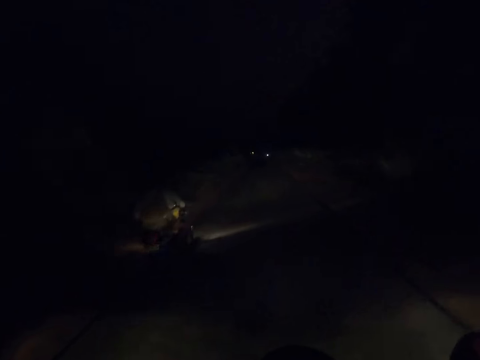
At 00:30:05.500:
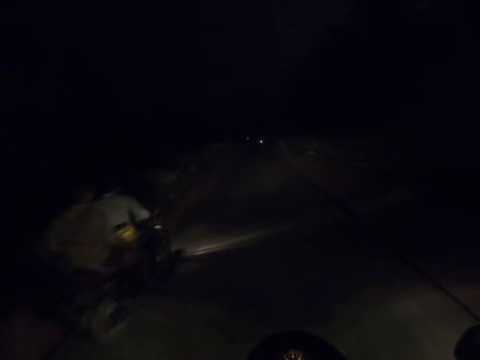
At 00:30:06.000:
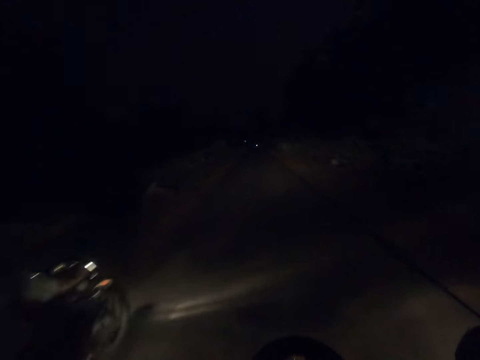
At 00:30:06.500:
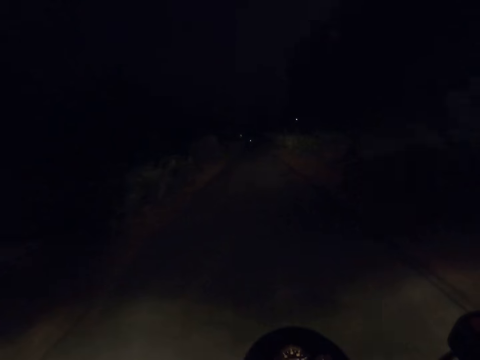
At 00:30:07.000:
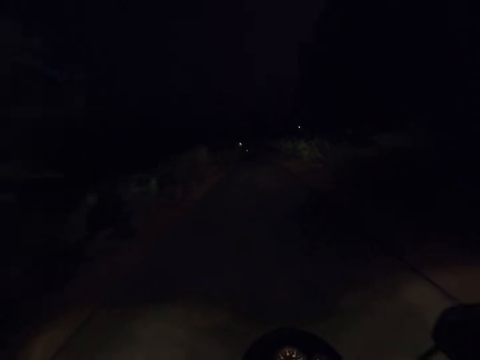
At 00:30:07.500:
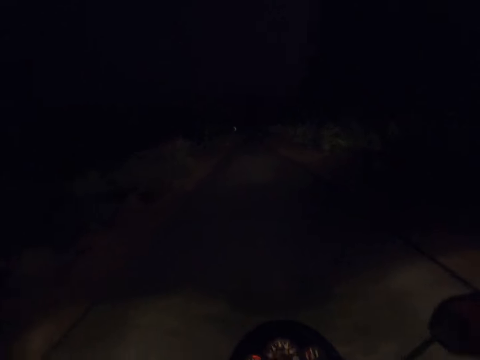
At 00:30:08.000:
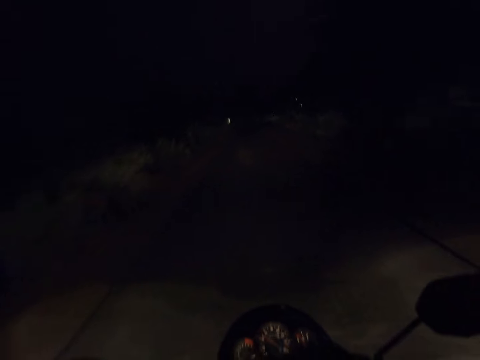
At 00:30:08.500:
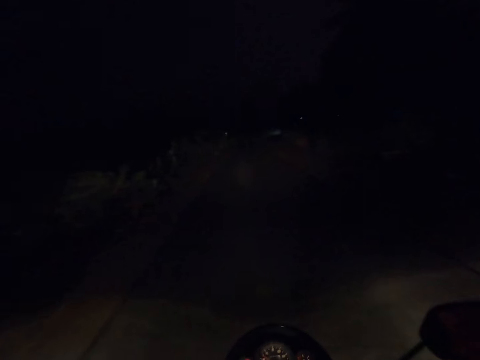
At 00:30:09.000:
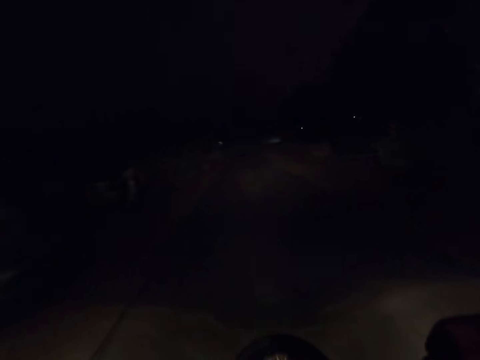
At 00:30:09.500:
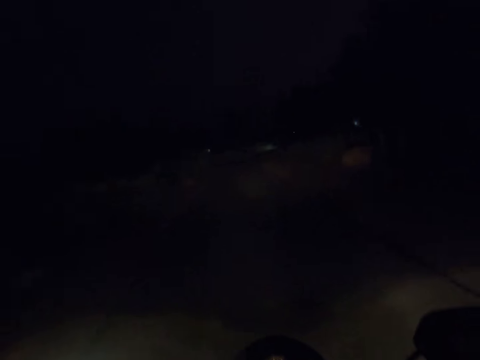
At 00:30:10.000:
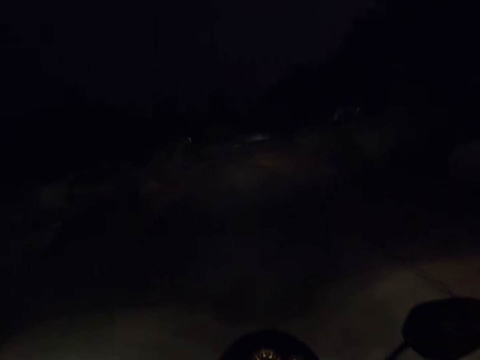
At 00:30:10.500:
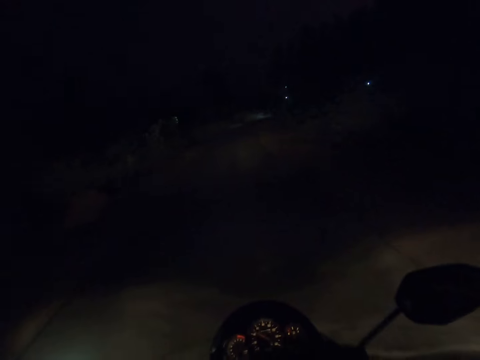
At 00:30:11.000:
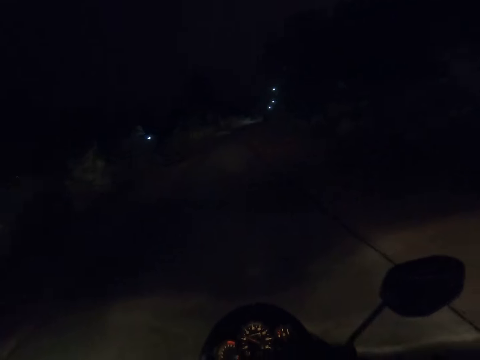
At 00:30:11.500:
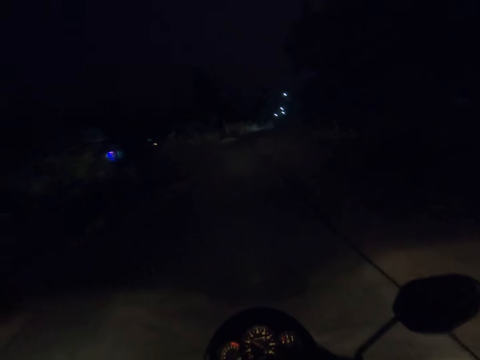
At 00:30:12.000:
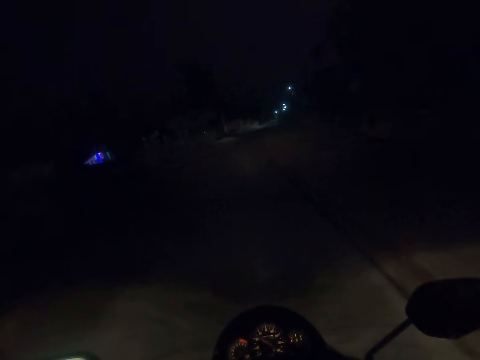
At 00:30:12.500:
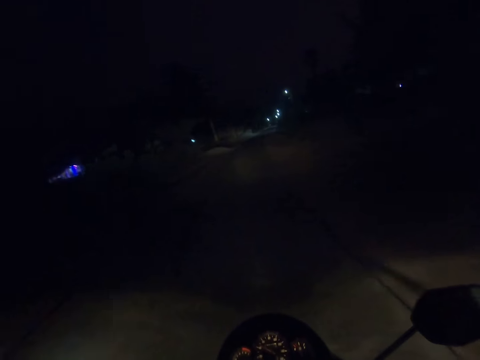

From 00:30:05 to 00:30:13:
The camera wearer overtakes a motorbike. They ride the motorbike.

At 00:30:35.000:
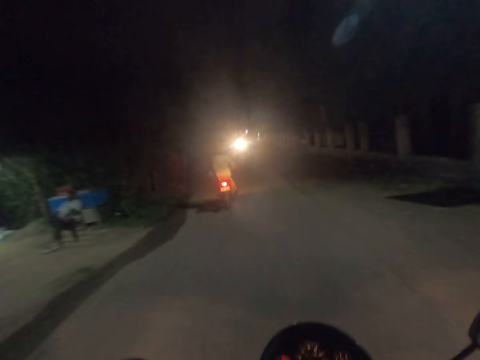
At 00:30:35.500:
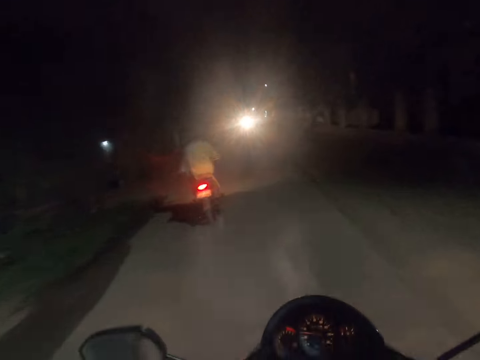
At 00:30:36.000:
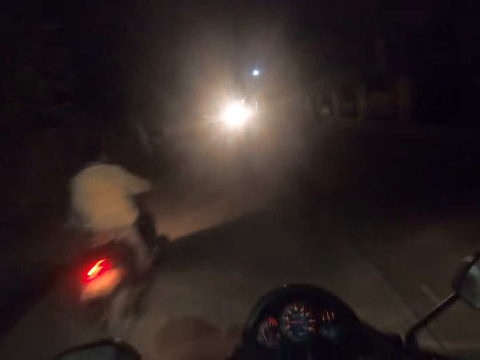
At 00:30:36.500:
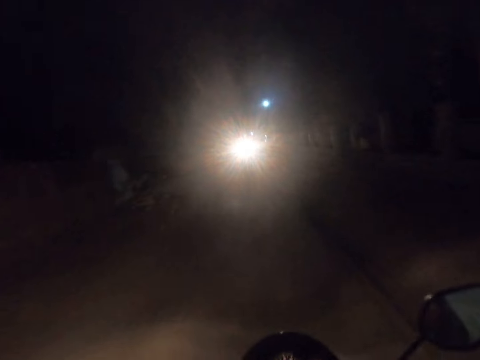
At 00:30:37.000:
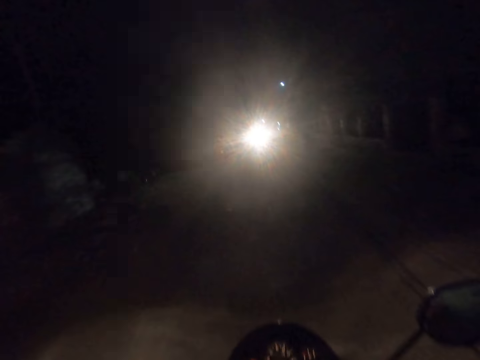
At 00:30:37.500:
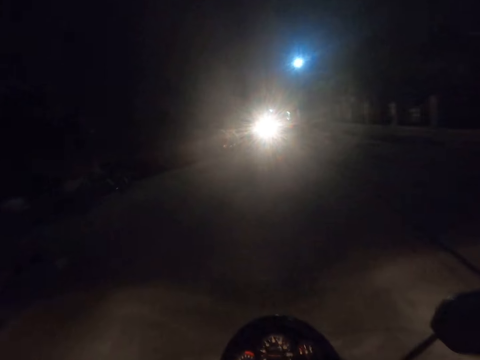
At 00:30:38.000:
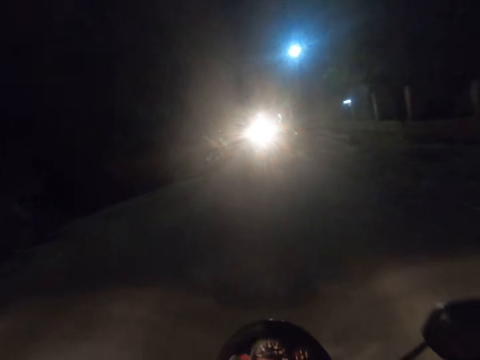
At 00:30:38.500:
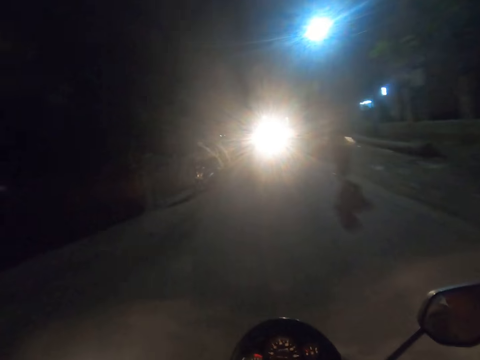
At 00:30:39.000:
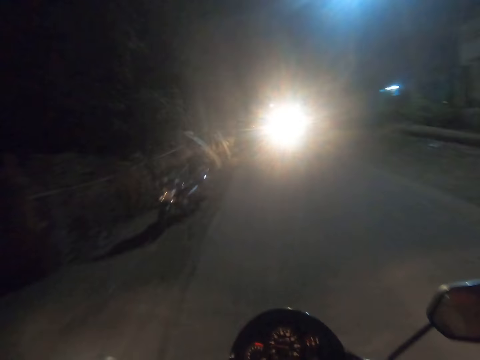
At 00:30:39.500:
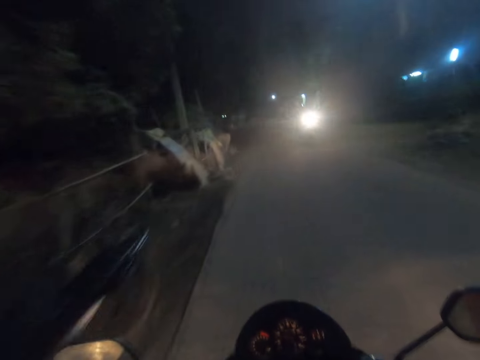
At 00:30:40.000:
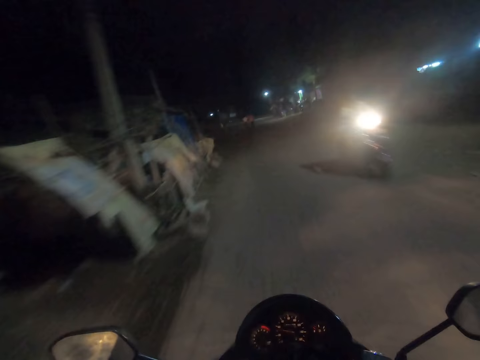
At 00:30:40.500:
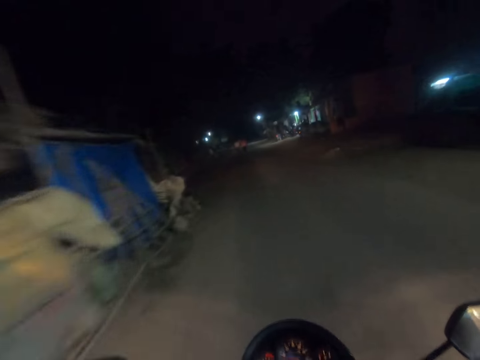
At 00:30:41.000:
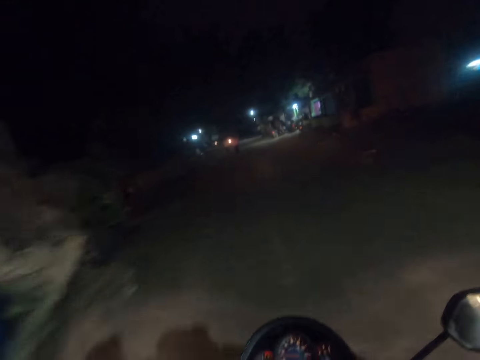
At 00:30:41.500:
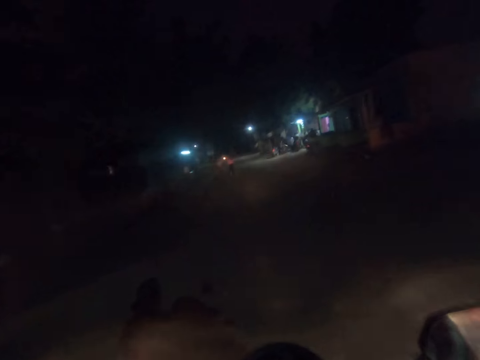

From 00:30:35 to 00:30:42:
The camera wearer overtakes a motorbike. They ride a motorbike.

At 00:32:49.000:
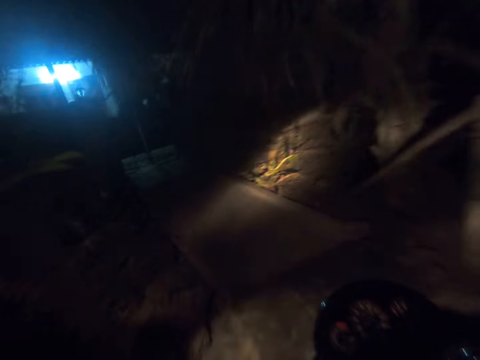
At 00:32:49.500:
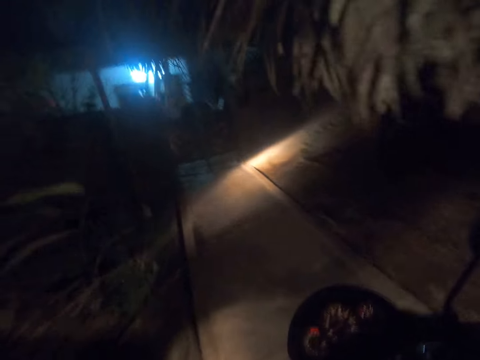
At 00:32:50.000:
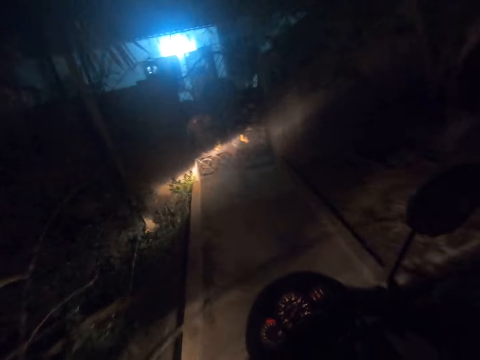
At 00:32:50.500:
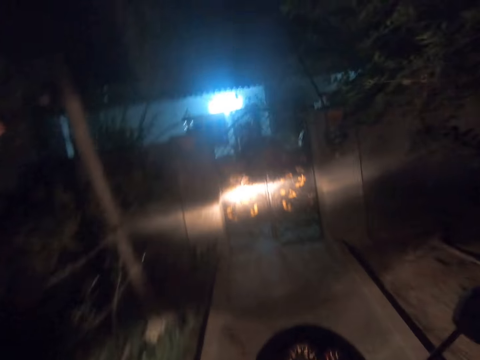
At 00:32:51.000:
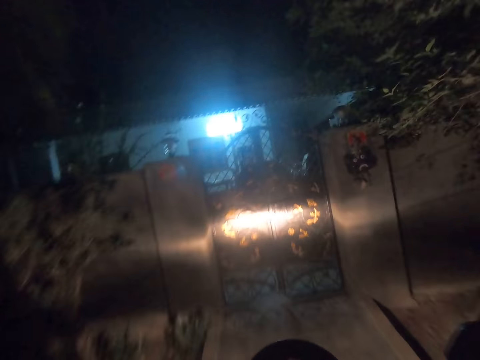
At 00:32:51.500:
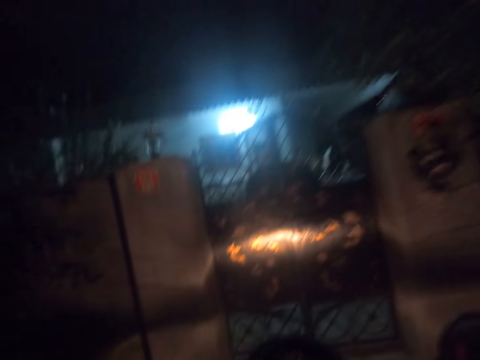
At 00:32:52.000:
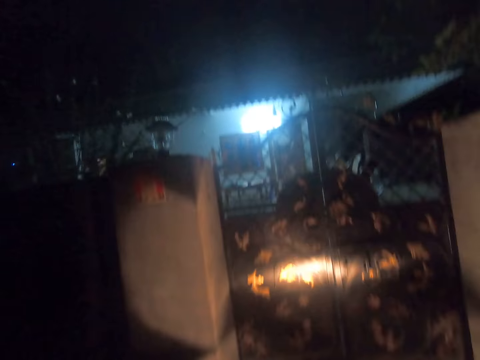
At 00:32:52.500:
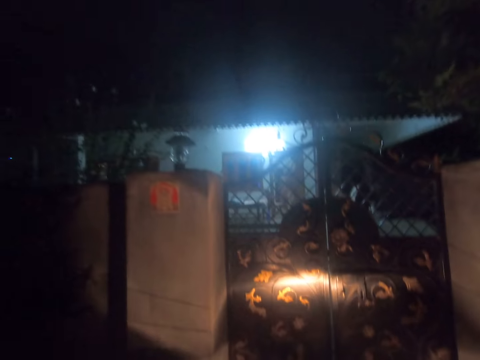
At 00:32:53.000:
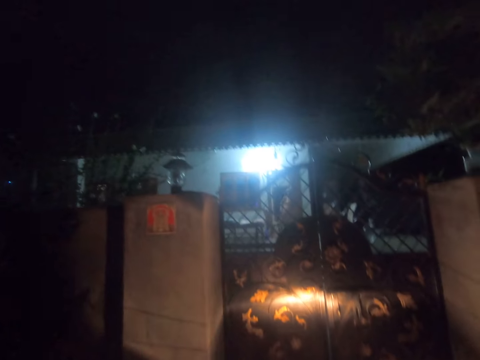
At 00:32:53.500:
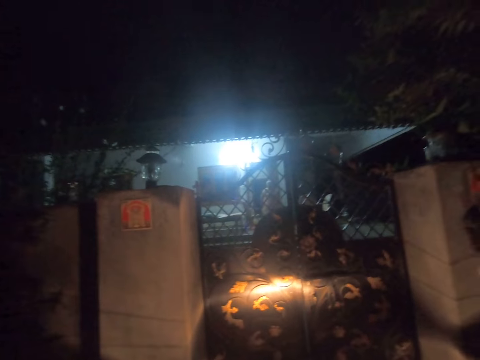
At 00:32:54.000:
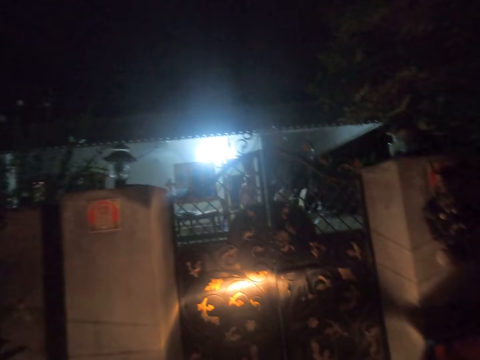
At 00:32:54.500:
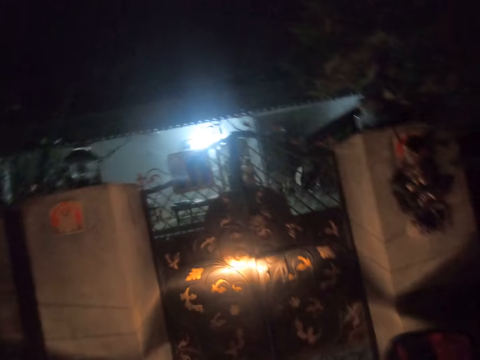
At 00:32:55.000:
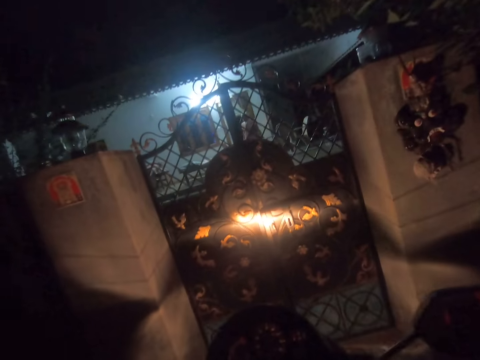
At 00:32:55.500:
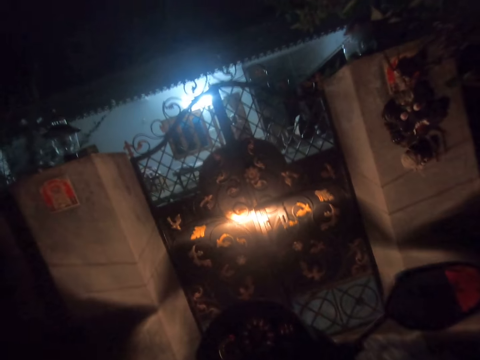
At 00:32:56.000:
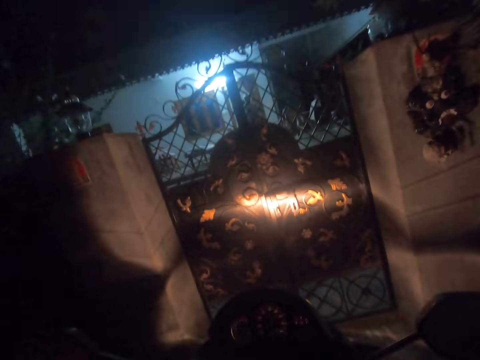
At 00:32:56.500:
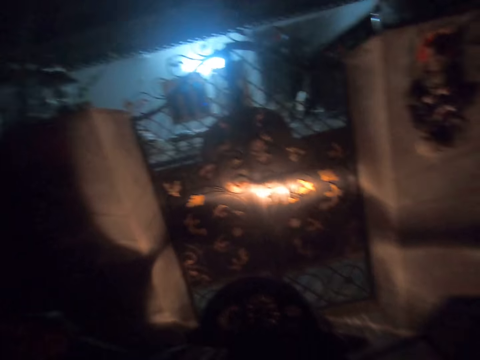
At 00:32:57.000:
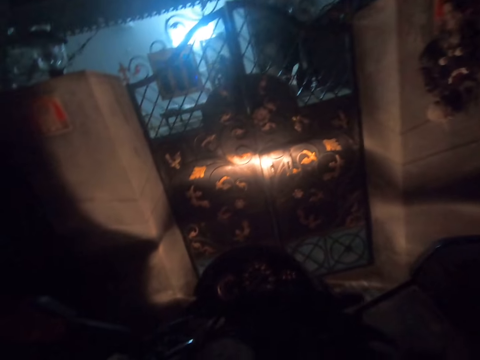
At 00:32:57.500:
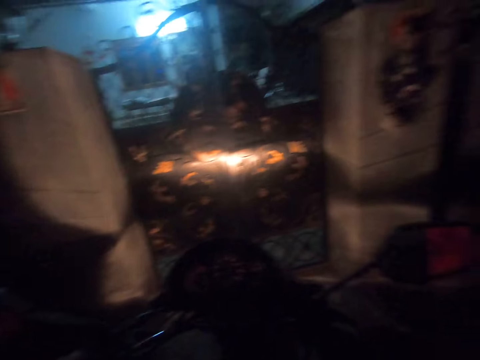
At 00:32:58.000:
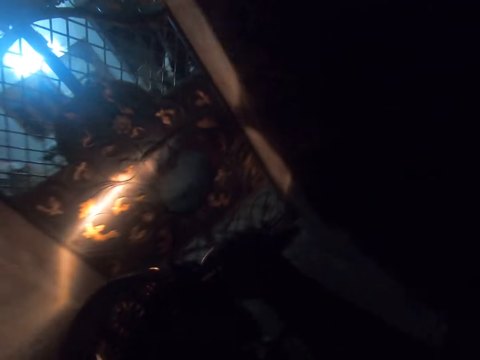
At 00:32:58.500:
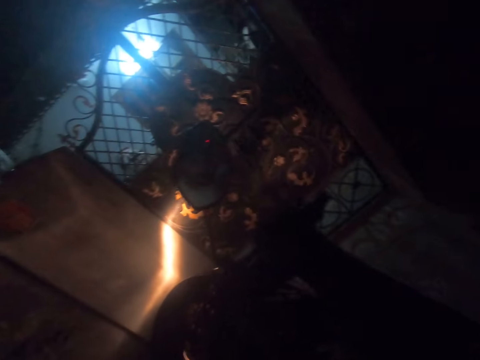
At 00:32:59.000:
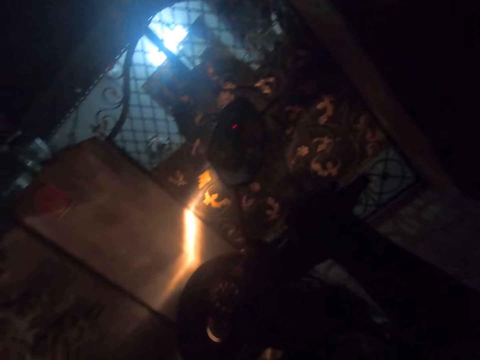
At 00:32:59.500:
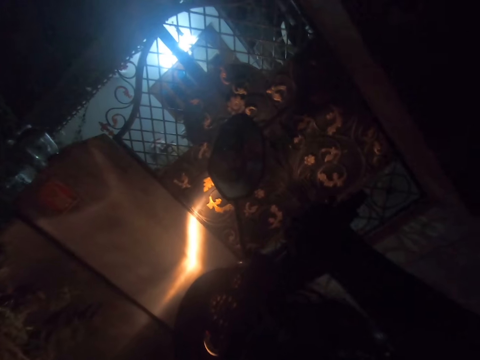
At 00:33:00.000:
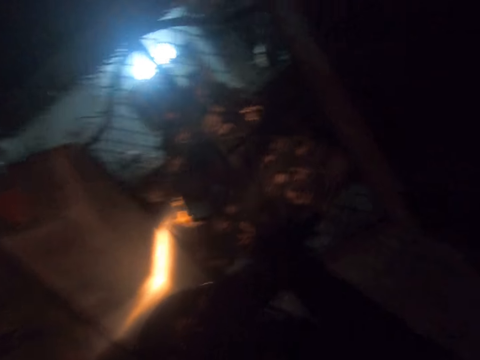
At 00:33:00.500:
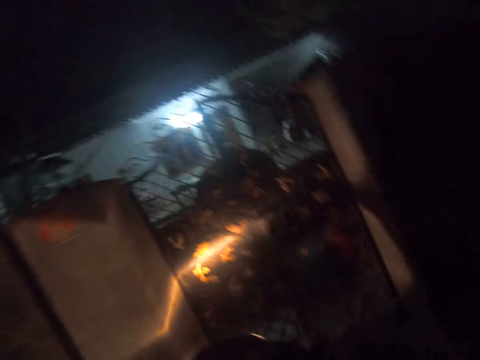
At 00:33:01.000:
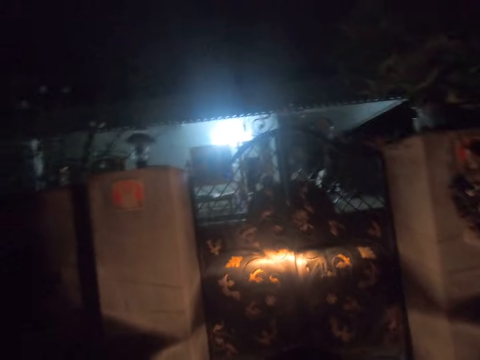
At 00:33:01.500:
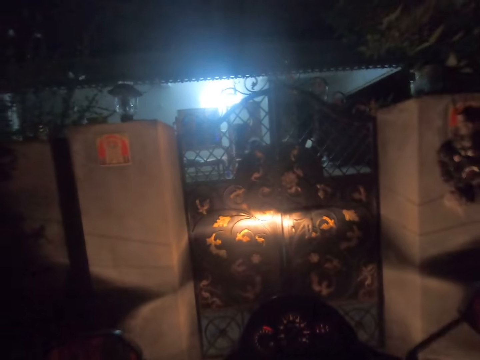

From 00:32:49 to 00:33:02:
The camera wearer horns at a gate with the motorcycle.
